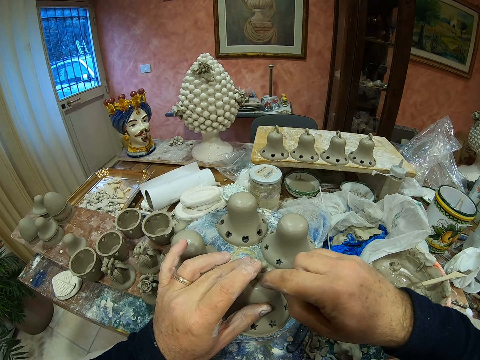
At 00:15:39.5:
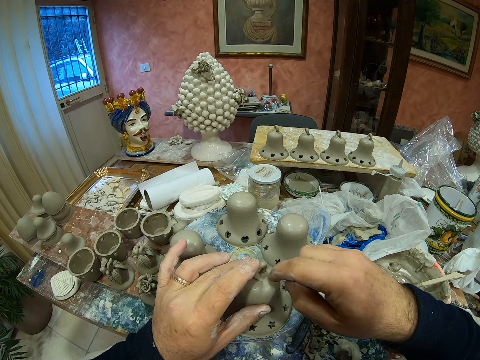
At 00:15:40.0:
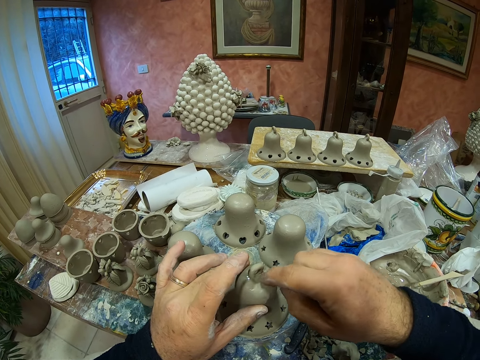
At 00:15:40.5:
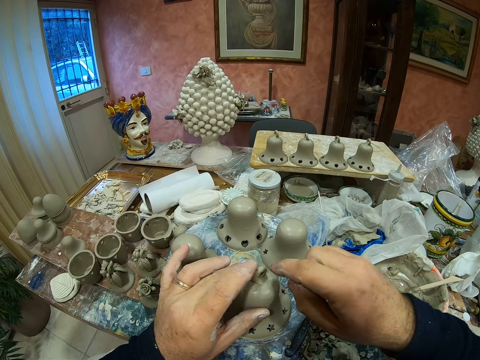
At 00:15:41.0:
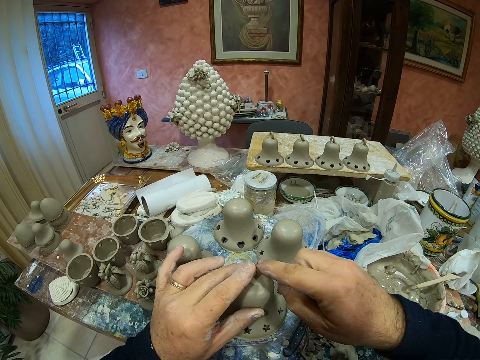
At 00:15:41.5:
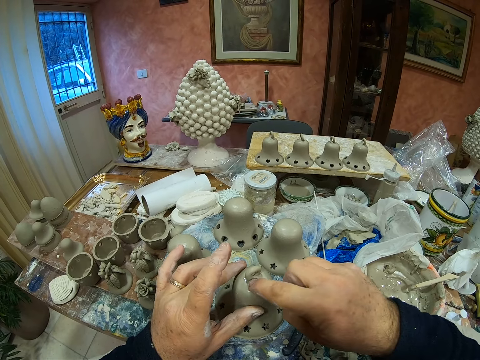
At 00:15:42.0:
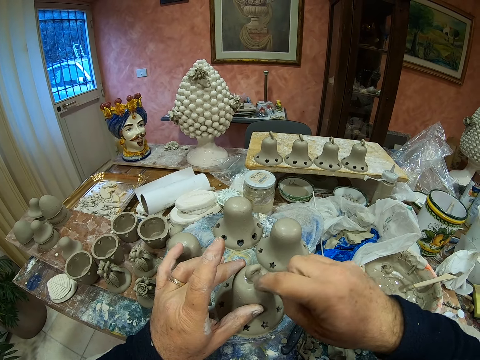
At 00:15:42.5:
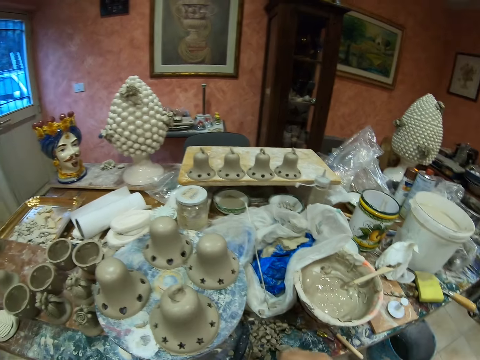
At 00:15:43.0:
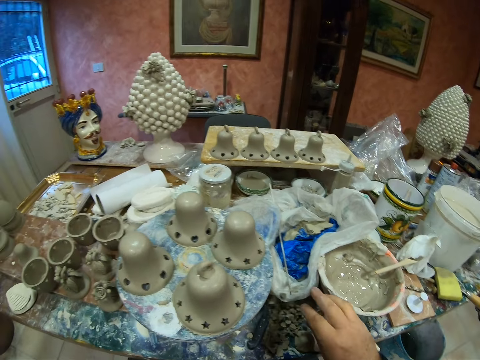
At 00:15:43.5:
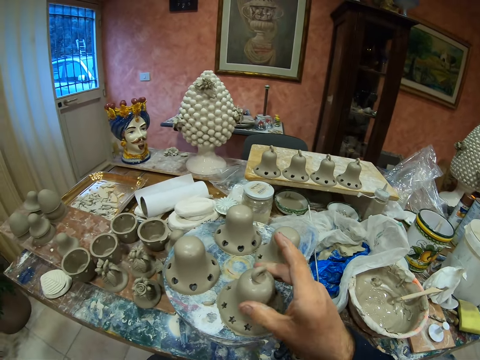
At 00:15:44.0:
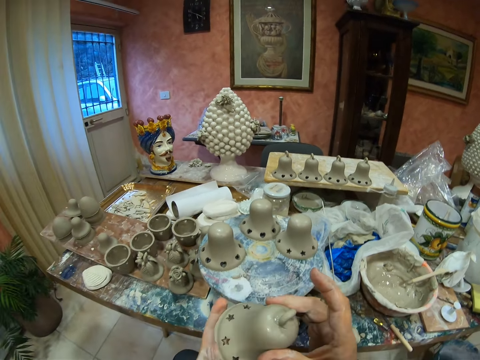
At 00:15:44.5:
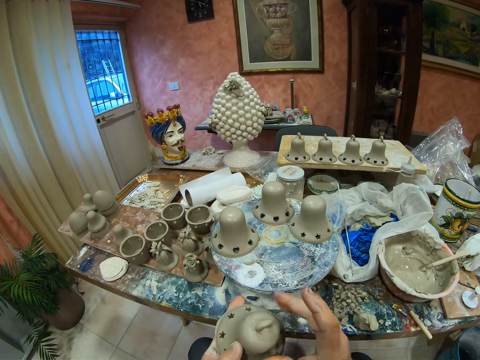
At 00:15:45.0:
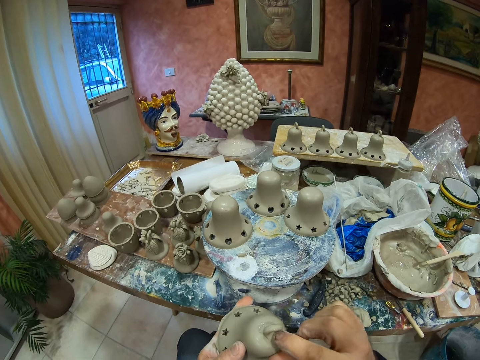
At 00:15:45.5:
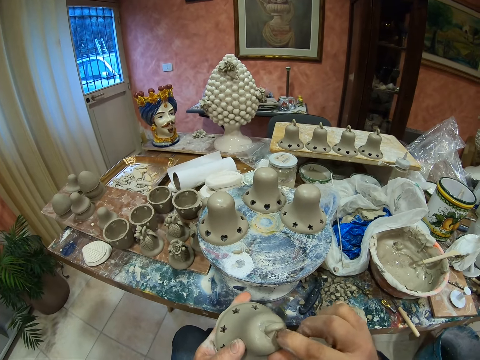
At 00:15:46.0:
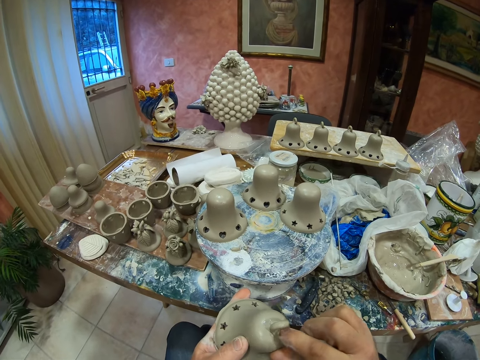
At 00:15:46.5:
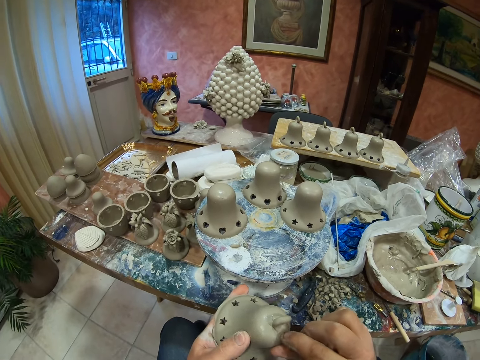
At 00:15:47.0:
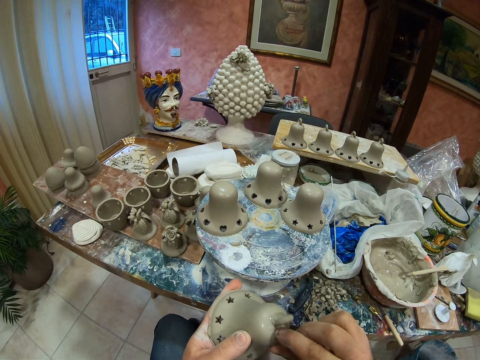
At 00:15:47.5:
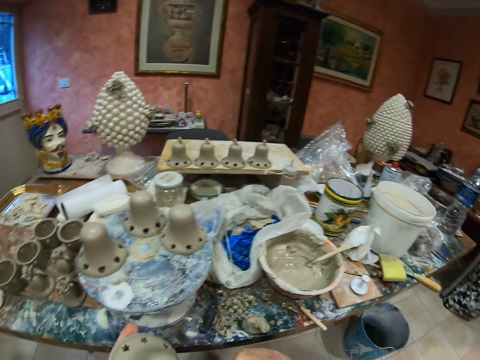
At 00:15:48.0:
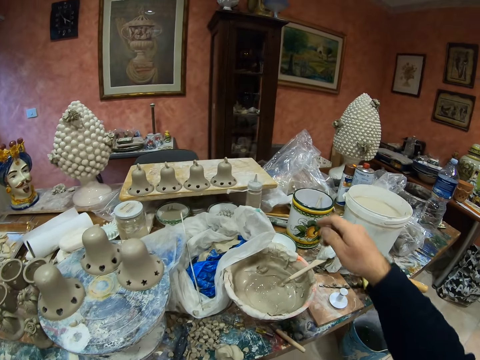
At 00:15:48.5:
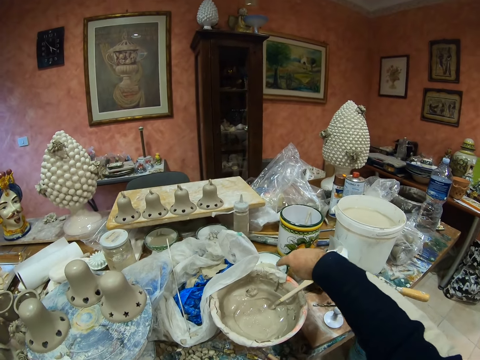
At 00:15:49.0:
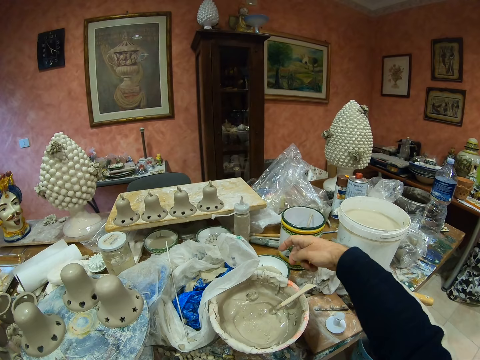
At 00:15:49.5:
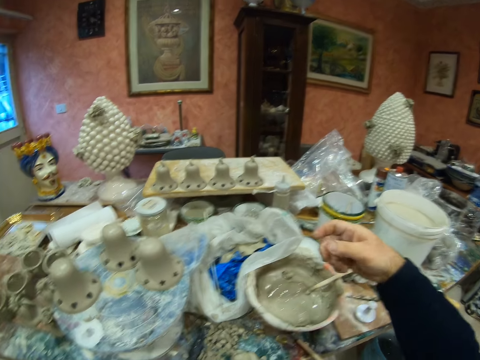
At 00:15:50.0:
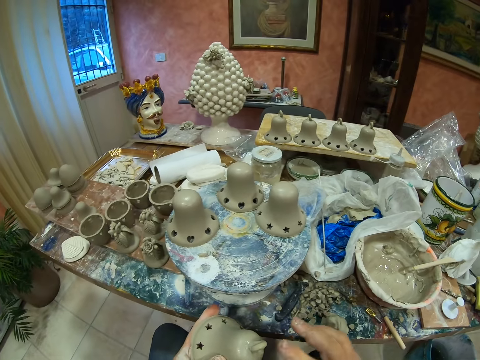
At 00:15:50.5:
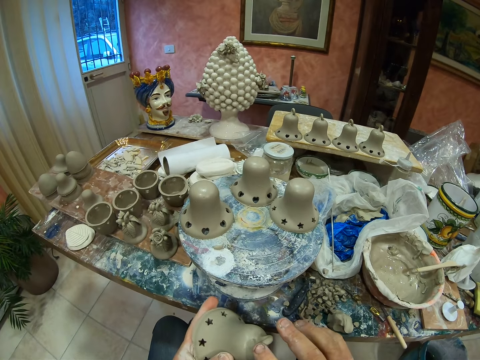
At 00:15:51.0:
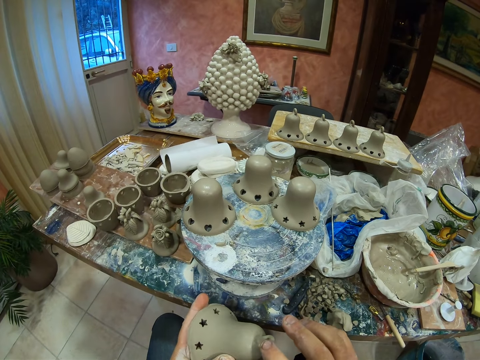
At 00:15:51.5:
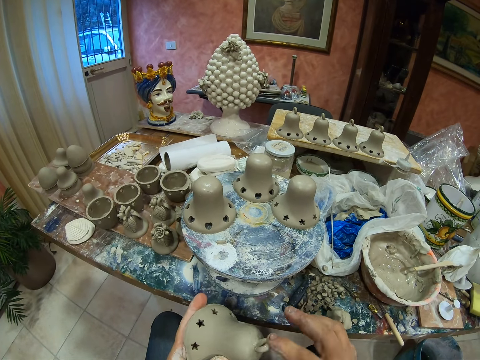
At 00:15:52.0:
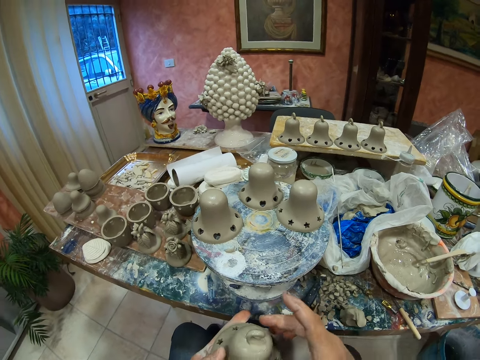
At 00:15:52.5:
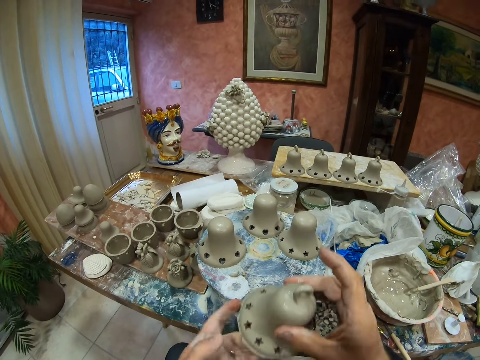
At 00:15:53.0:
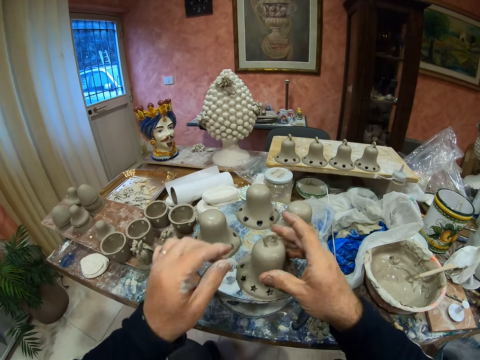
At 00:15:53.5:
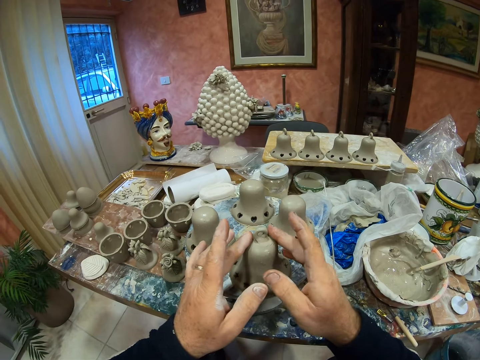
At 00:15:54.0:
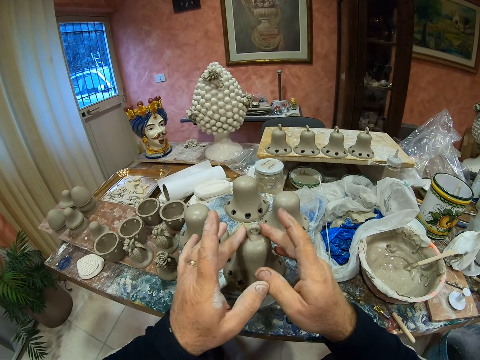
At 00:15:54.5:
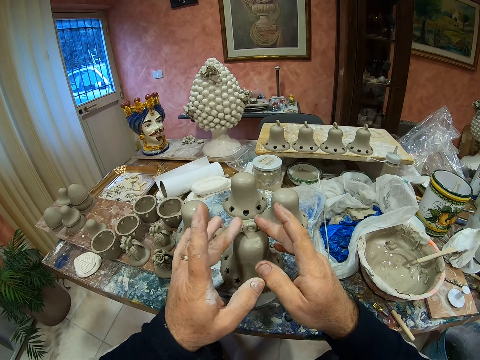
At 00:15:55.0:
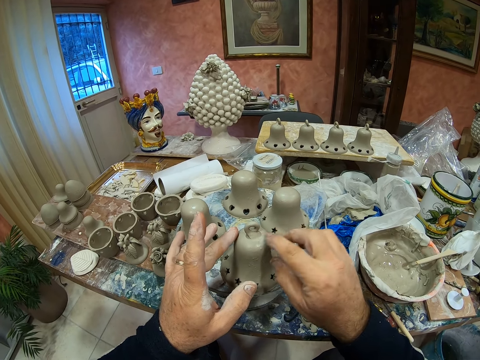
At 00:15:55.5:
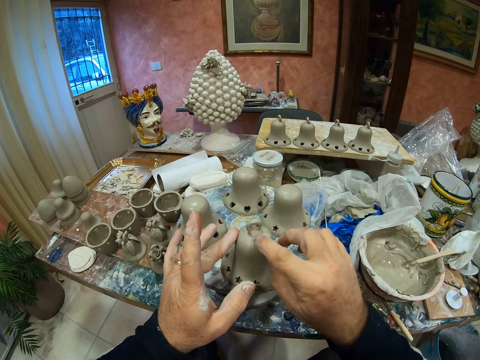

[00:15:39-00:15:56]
The camera wearer puts the clay modelling remains on the table. They pick up the vessel. They hold the pottery clay mold. They rub the vessel with a finger. They dip the finger in the bowl. They rub the vessel with the finger. They put the vessel on the vessel holder. They mold the clay spiral on the pottery clay mold. They rub the vessel with their fingers.

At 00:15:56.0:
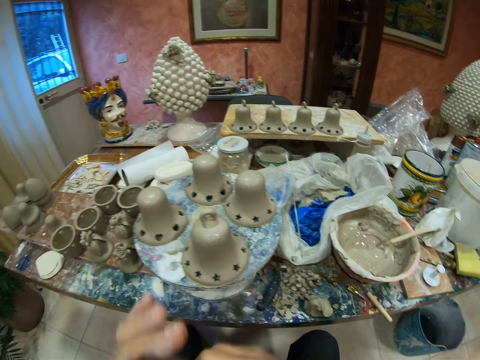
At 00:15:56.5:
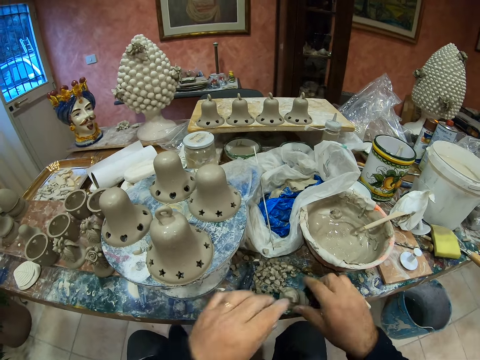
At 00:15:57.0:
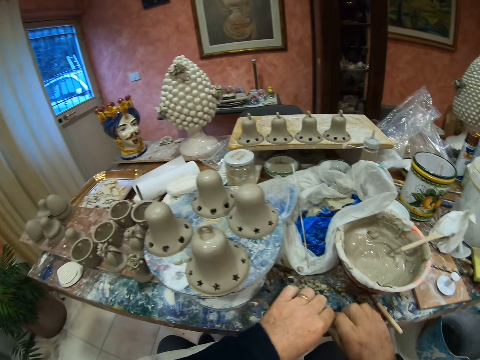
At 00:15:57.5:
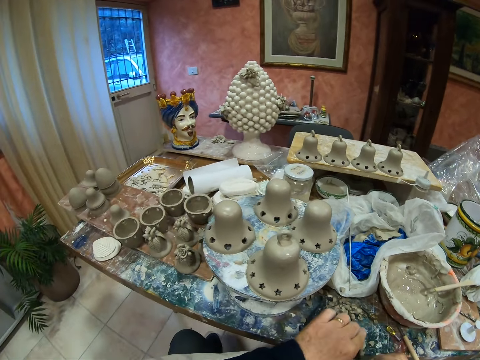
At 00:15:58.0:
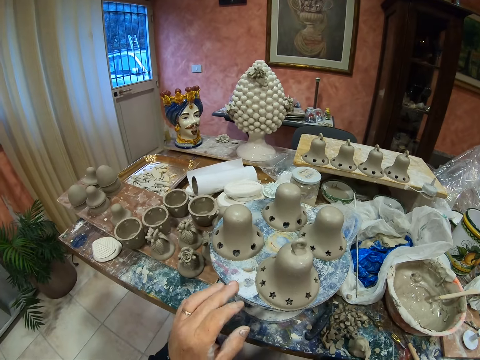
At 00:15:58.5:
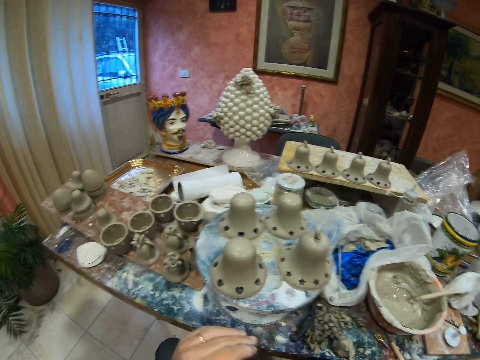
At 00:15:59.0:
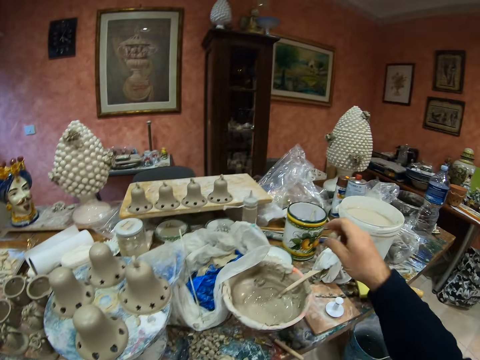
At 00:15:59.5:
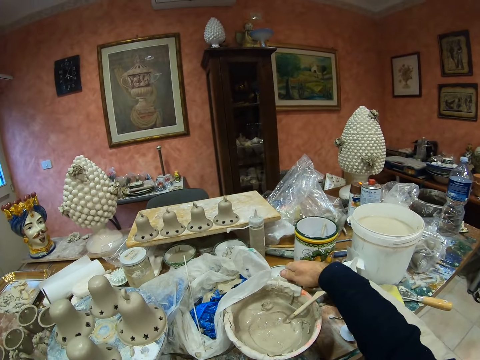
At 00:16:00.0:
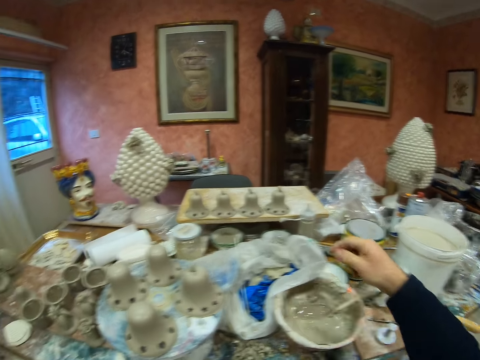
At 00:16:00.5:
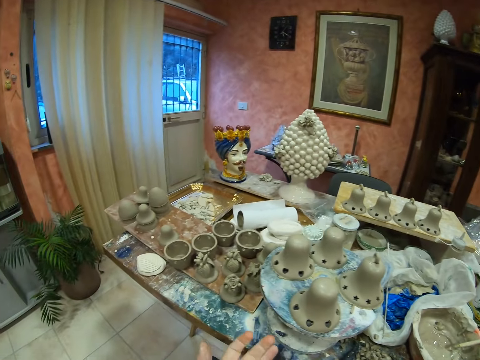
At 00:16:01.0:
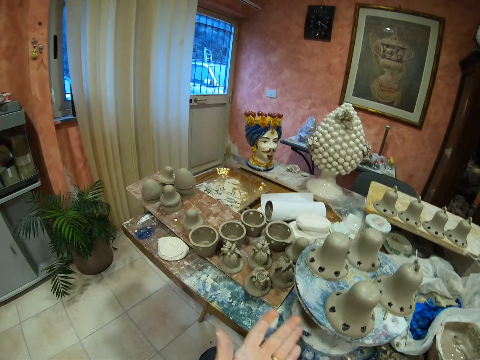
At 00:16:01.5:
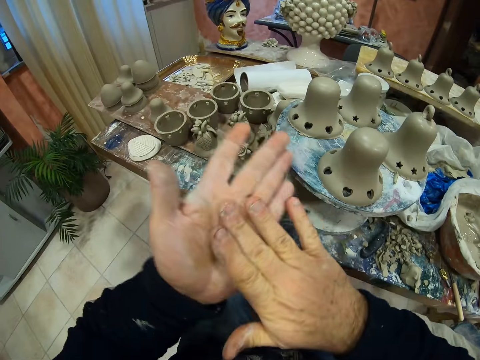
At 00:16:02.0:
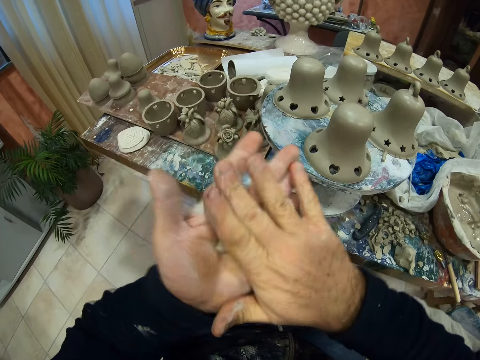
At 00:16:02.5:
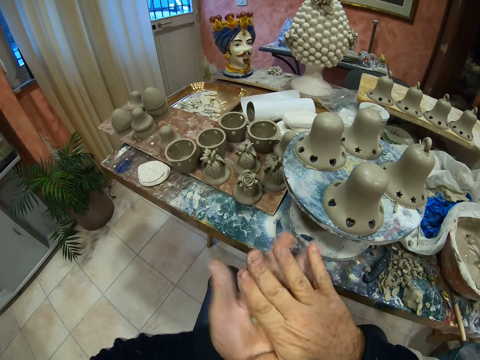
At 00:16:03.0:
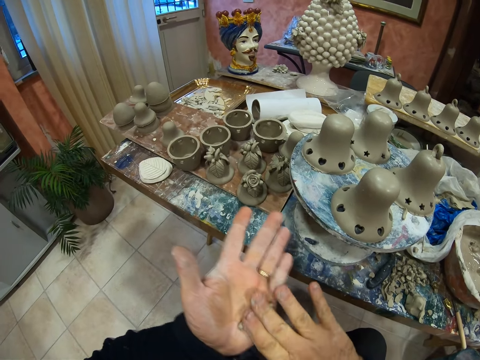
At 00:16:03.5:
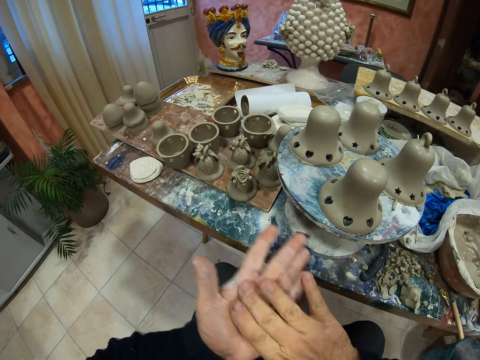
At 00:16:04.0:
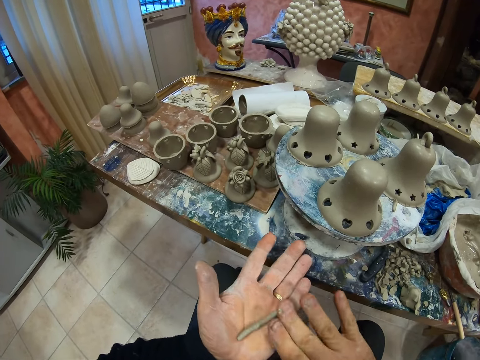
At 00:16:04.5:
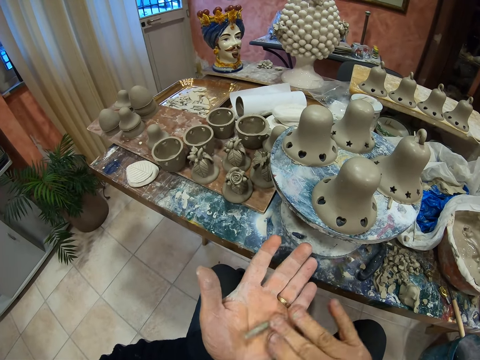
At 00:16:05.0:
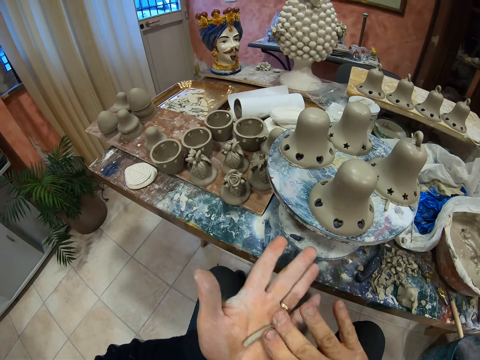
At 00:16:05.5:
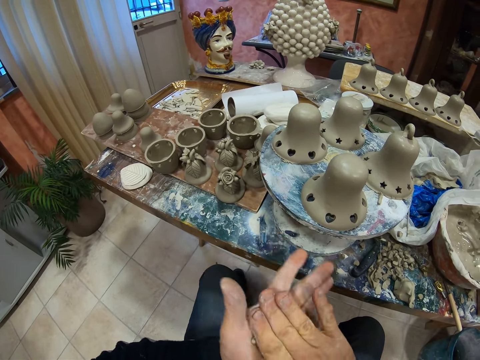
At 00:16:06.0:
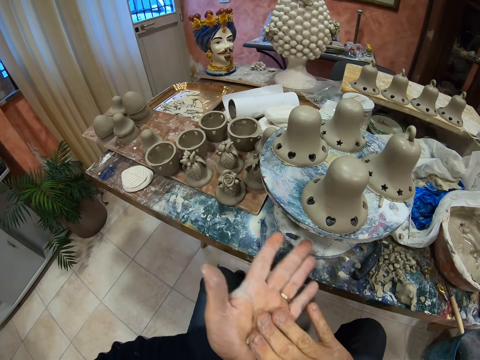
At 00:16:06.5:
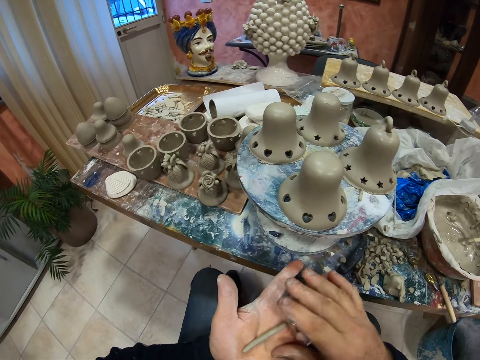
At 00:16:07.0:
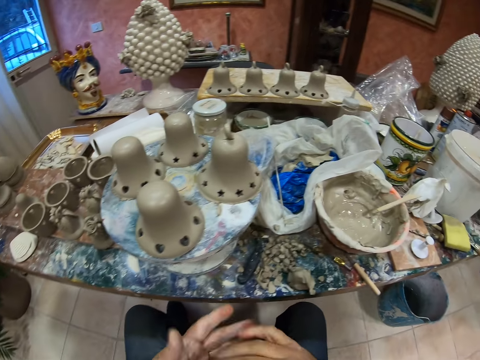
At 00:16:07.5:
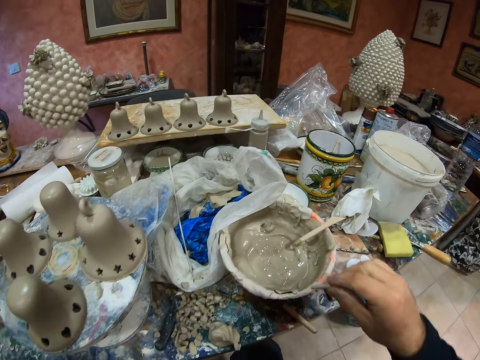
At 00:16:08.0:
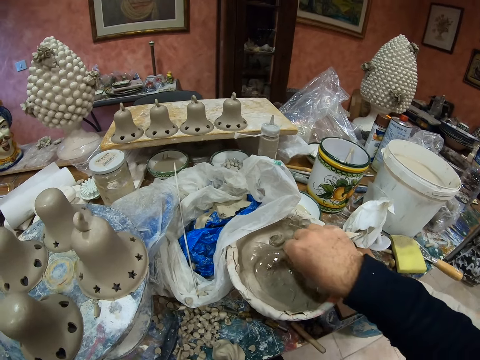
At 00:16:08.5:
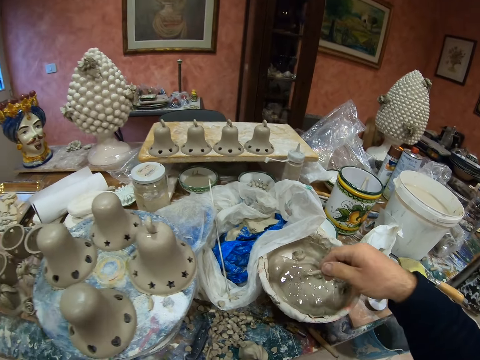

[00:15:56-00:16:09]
The camera wearer picks up the clay modelling. They turn the vessel holder. They dip a finger in the bowl. They rub the clay modelling on their hands. They spiral the clay. They dip the clay spiral on the clay paste in the bowl.
